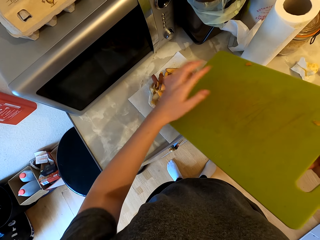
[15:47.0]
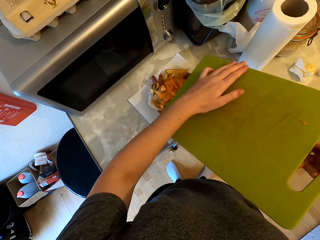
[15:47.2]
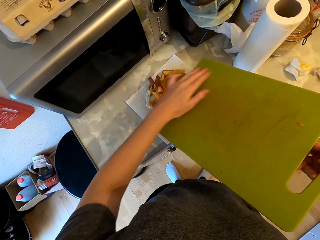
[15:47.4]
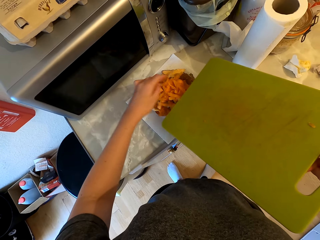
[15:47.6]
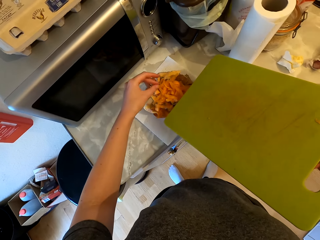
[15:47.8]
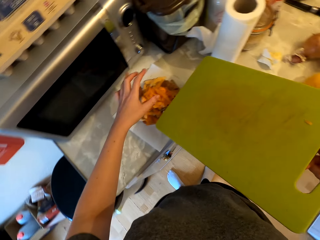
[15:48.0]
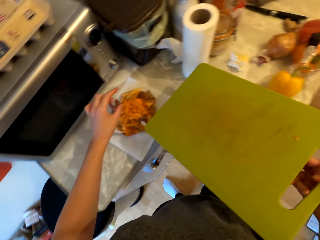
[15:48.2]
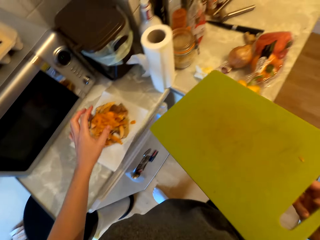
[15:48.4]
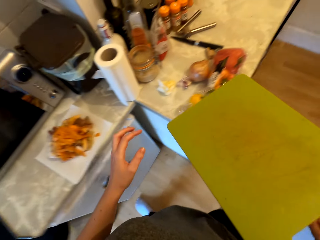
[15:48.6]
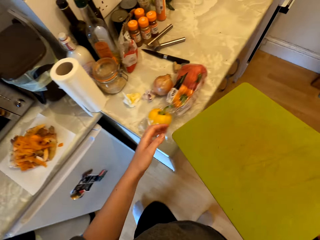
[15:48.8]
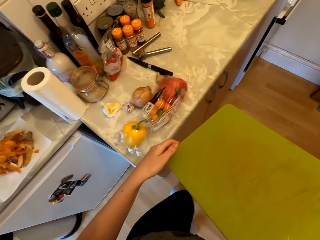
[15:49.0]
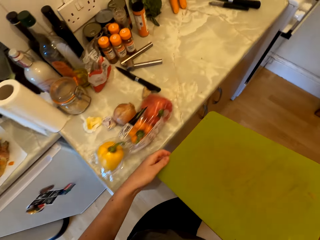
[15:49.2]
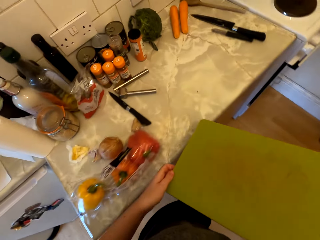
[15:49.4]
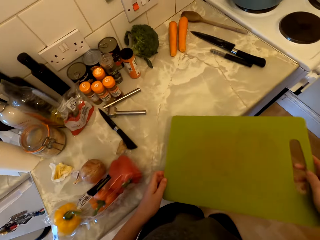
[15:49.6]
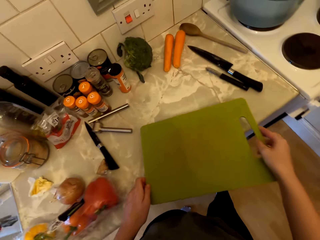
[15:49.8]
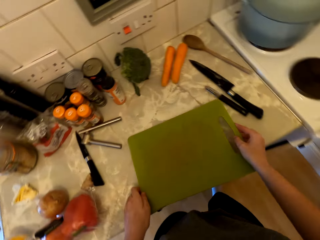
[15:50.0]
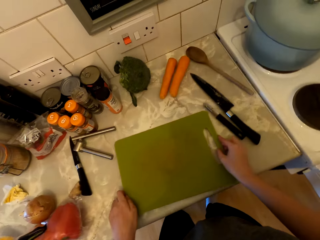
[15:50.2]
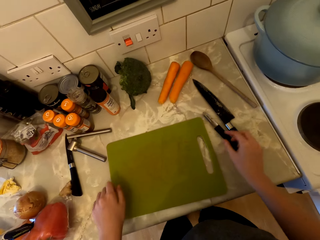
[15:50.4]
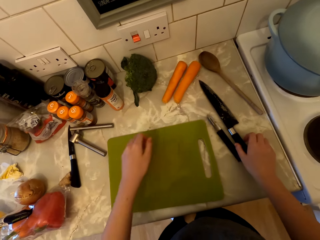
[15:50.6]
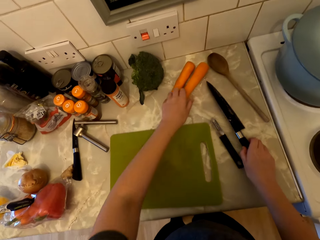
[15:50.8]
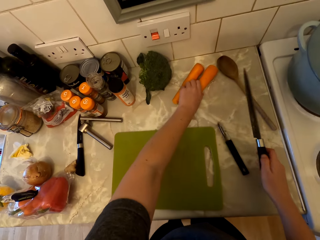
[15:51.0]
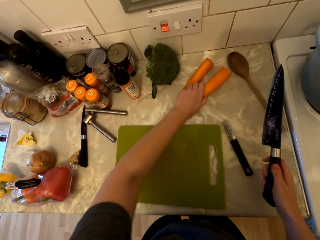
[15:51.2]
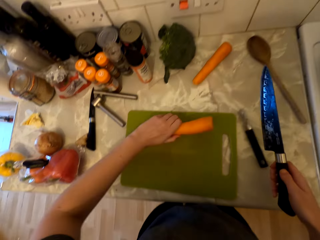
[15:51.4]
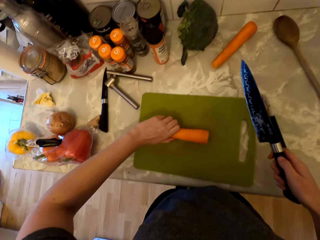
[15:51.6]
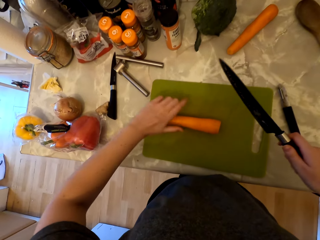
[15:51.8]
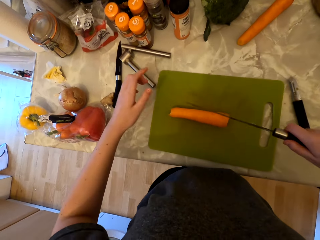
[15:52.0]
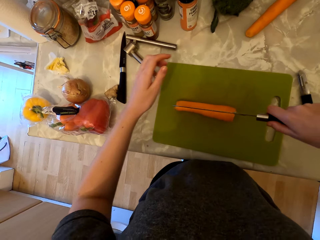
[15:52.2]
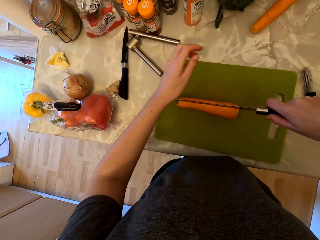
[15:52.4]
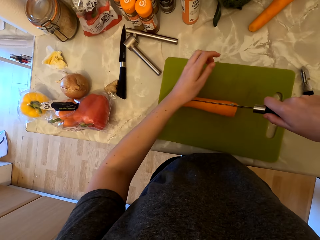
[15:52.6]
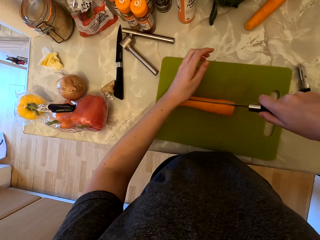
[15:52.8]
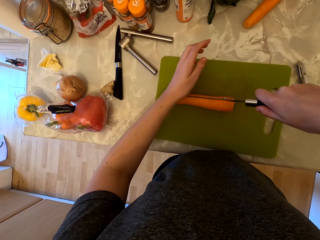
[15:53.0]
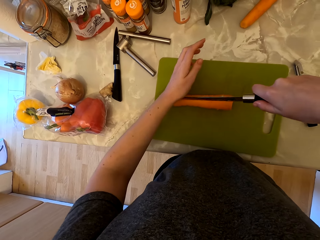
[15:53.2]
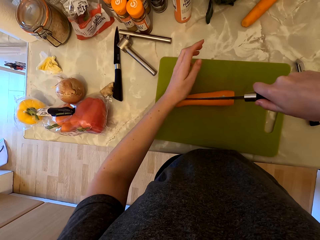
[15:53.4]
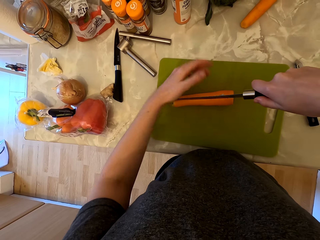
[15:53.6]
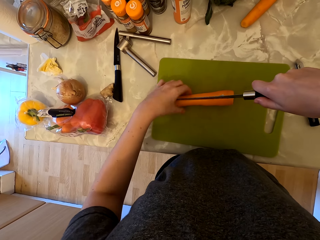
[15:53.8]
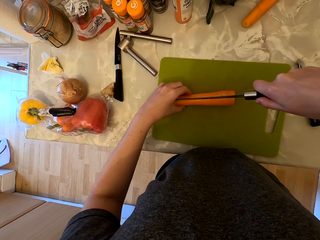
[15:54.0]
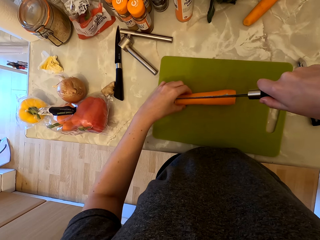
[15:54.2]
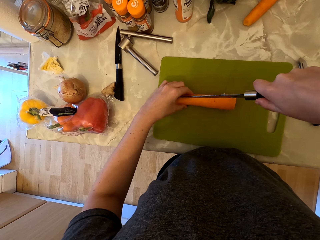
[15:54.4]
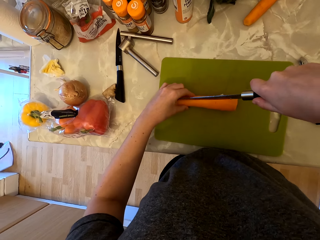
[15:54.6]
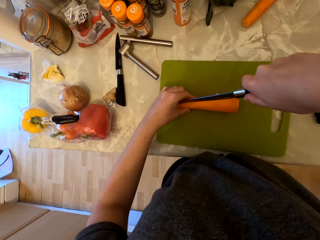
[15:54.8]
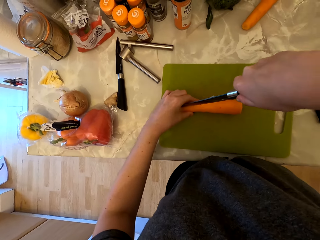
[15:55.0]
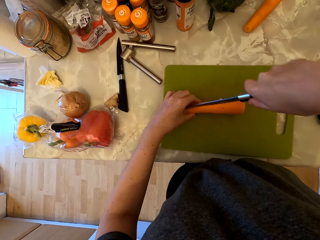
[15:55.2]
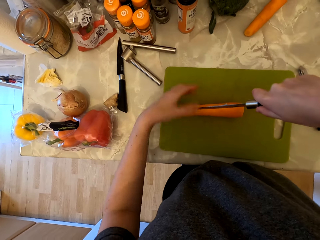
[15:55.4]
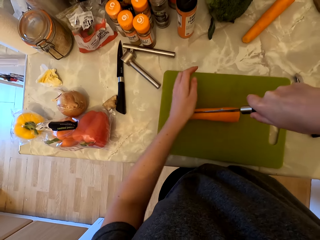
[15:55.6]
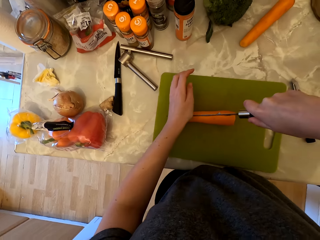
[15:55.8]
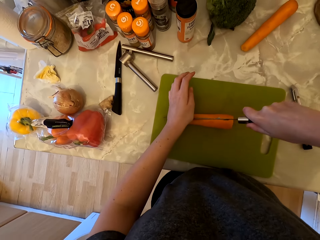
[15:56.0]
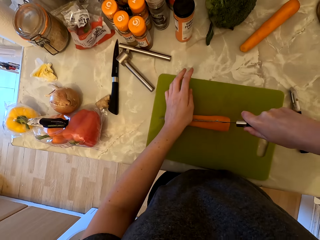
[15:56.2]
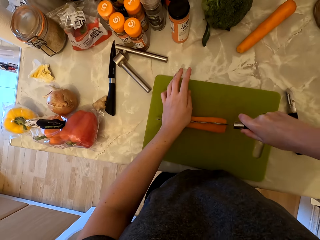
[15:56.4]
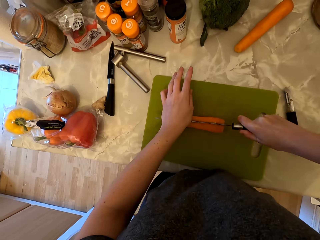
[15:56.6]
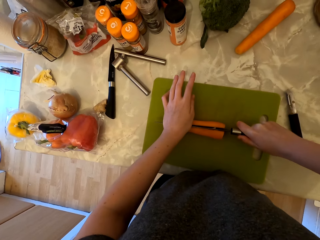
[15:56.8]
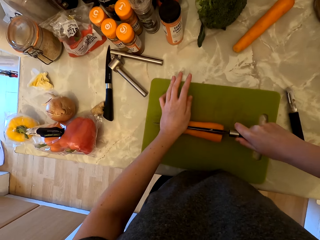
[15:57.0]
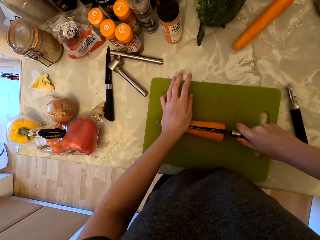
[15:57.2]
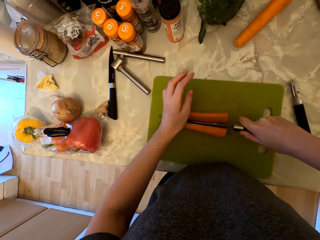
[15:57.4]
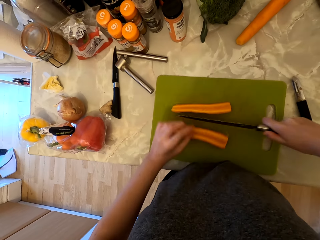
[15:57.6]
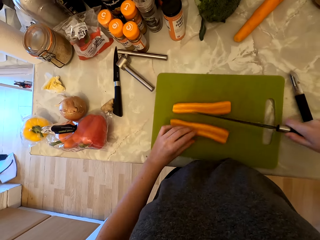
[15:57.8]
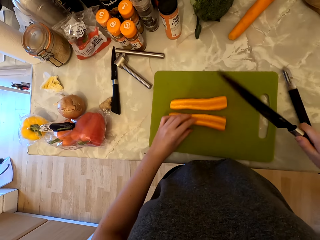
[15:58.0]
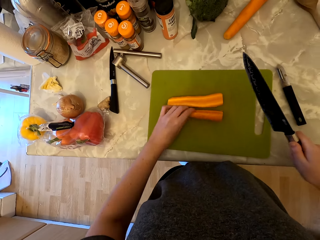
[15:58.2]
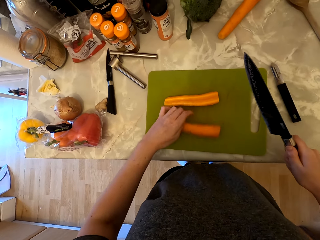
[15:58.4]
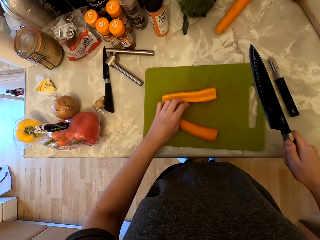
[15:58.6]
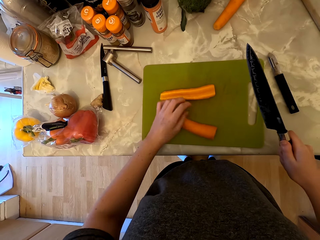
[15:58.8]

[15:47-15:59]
The camera wearer walks to the countertop. She places the chopping board on the countertop. She picks up the knife on the countertop. She picks up the carrot on the countertop. She places the carrot on the chopping board. She holds the knife with both hands. She cuts the carrot in half. She holds the carrot with her left hand. She cuts the carrot in half. She holds the knife with both hands. She cuts the carrot in half.

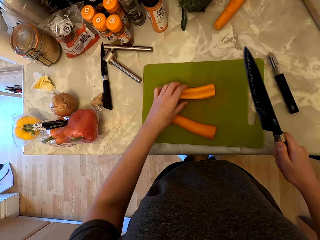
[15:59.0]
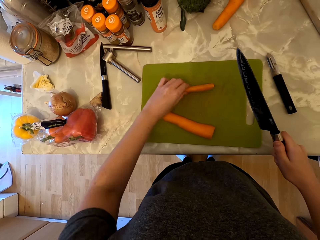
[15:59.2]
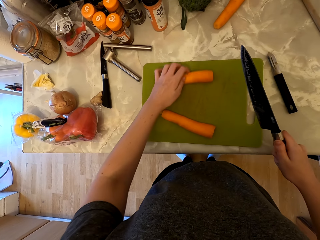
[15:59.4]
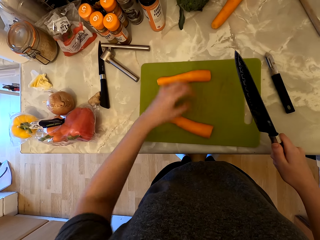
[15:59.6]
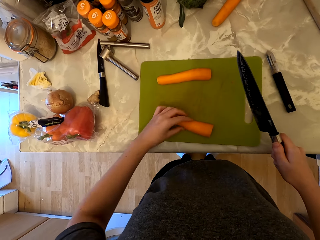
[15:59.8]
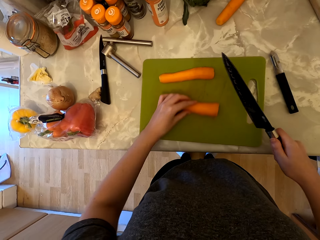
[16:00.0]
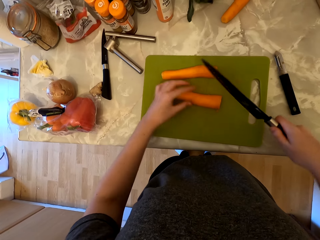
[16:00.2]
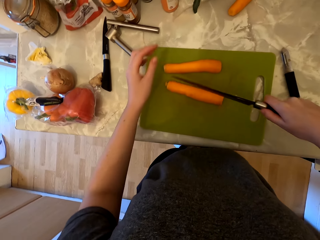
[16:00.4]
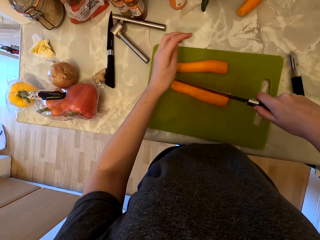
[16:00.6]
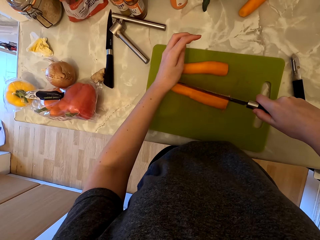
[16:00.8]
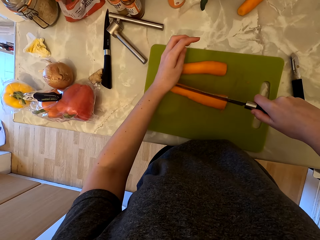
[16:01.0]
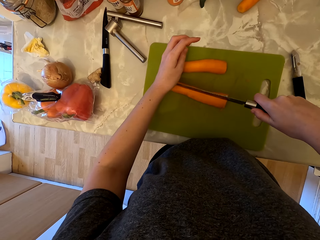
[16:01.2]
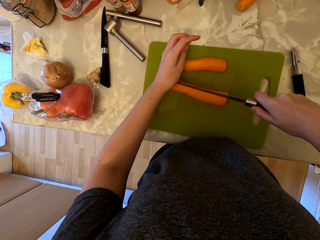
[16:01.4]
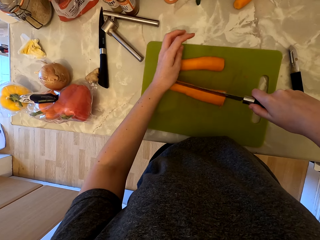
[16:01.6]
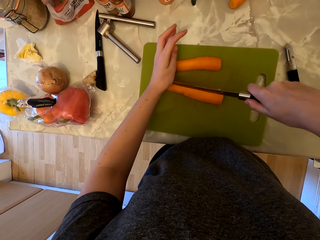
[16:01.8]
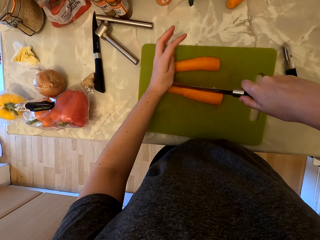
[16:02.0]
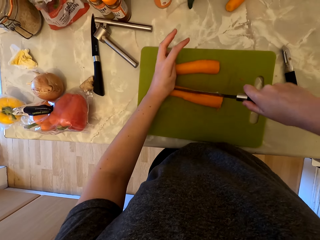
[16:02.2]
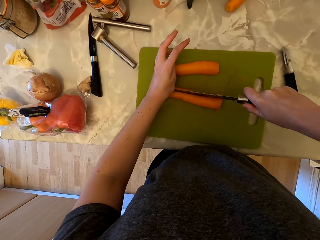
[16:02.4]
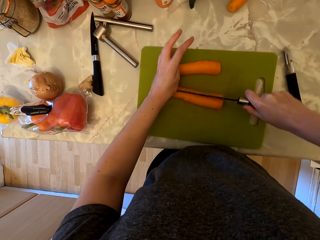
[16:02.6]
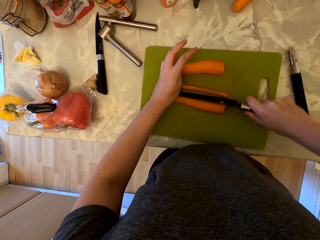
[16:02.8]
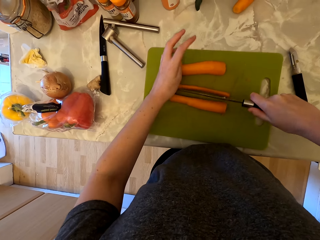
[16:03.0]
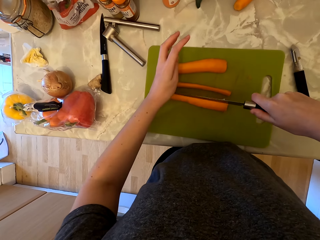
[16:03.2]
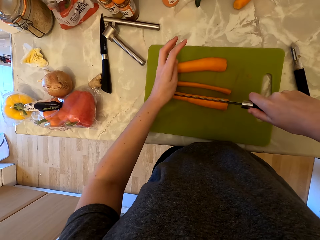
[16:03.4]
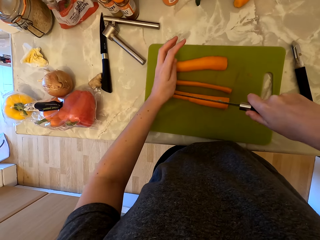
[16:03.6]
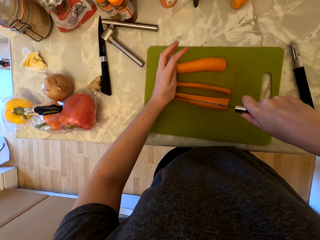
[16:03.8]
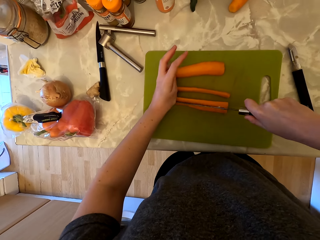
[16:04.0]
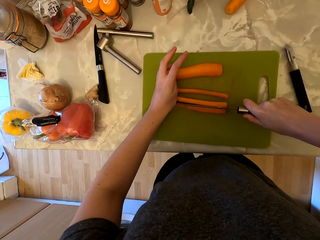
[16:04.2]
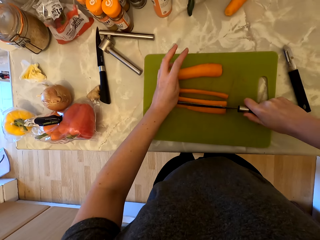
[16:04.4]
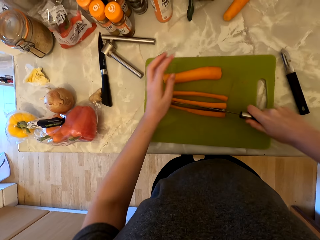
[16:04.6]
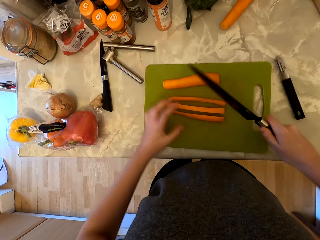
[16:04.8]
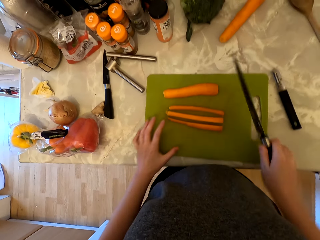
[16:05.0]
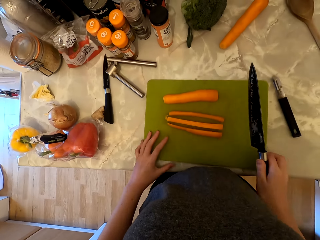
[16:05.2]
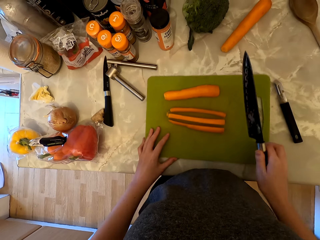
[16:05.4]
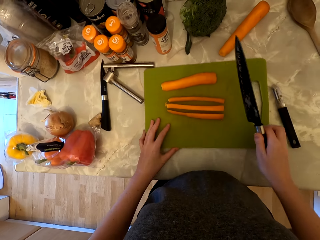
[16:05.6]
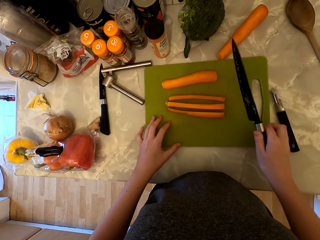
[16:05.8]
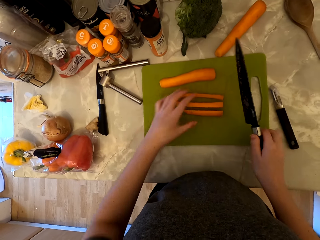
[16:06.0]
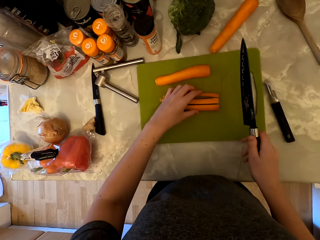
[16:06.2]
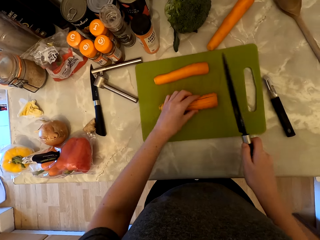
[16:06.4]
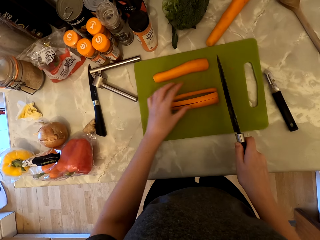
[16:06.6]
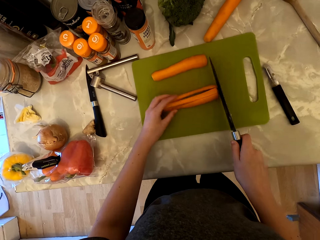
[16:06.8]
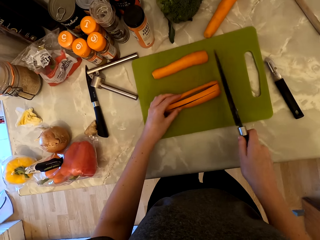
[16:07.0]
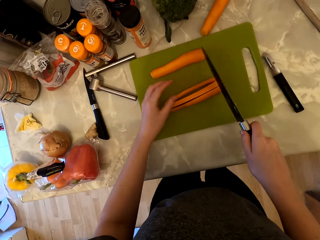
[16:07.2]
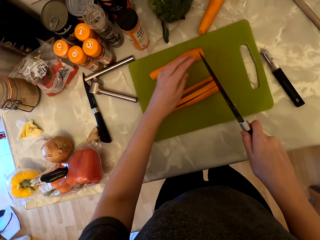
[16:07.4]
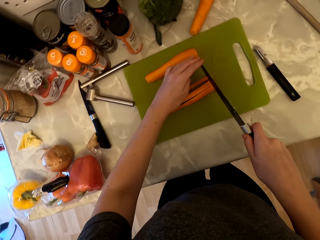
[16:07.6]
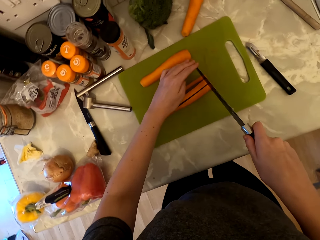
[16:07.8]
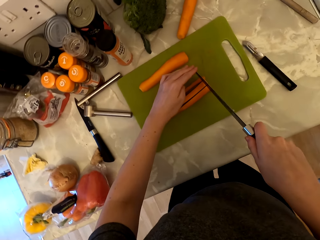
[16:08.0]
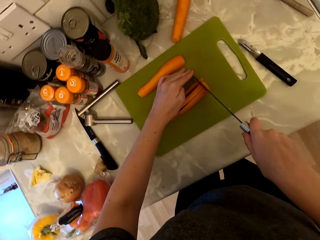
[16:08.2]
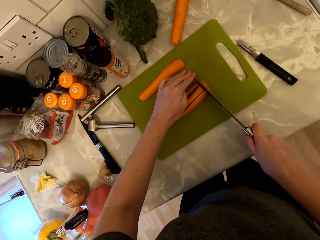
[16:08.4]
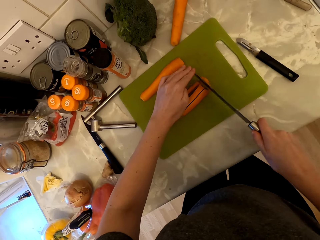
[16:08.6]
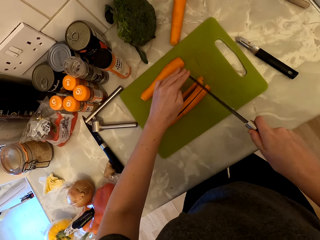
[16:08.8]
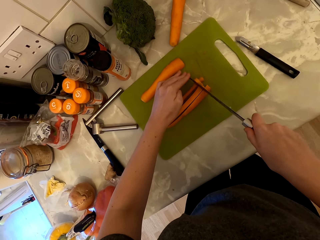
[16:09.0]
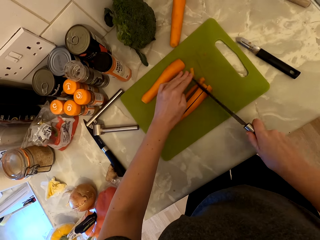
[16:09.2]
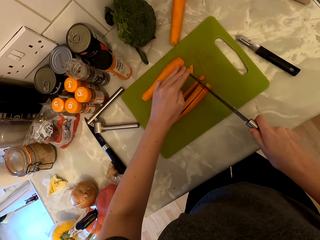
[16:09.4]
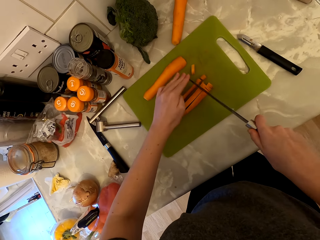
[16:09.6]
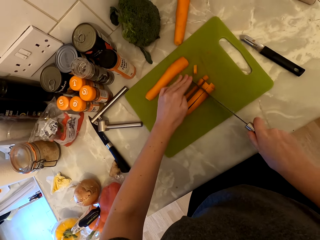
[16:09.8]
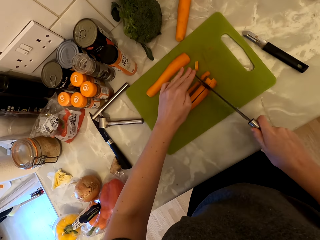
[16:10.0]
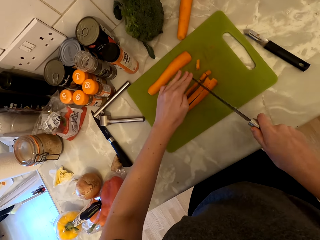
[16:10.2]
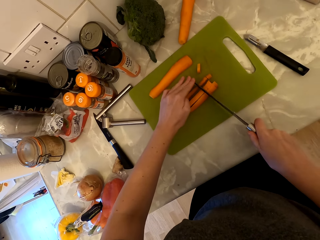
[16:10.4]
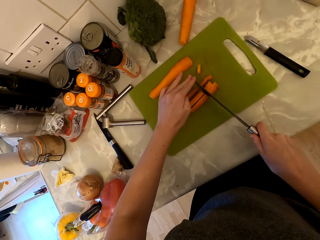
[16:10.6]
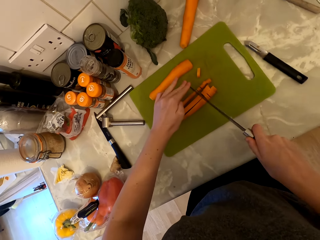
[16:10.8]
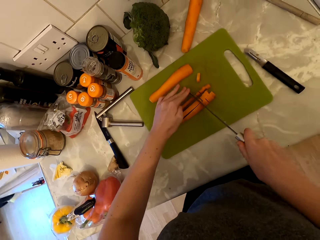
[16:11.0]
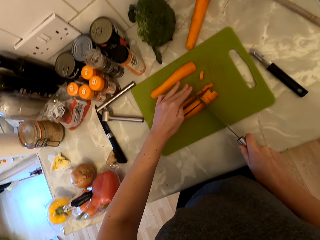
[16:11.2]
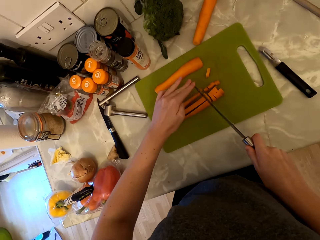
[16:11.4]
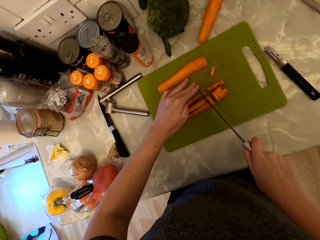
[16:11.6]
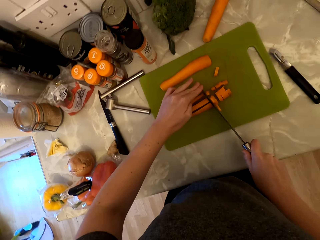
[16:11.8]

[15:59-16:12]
The camera wearer holds the knife with both hands. She cuts the carrot in half. She pushes the chopping board with her hand. She holds the pieces of carrot. She holds the knife with both hands and cuts the carrot into pieces.
